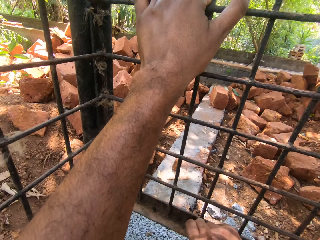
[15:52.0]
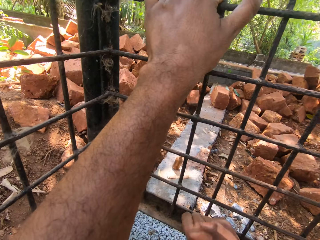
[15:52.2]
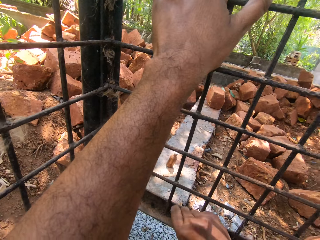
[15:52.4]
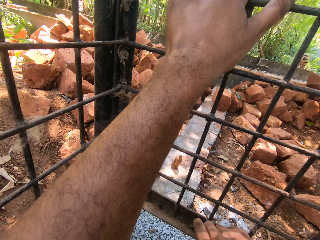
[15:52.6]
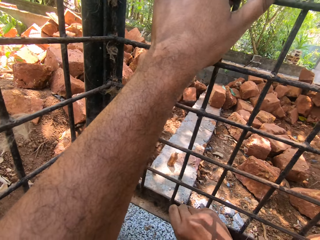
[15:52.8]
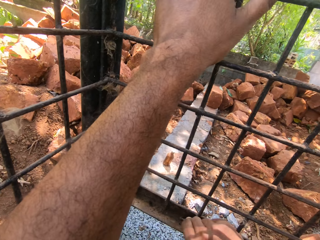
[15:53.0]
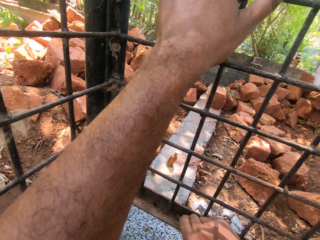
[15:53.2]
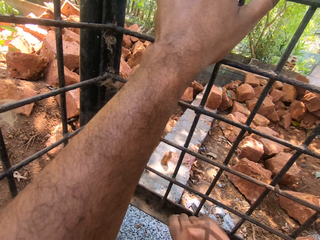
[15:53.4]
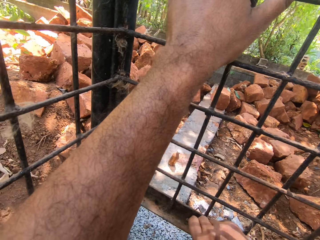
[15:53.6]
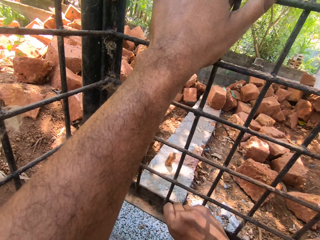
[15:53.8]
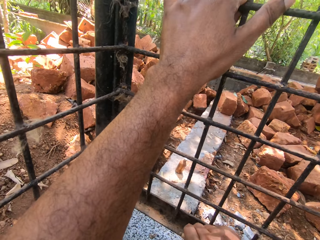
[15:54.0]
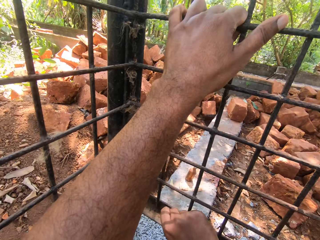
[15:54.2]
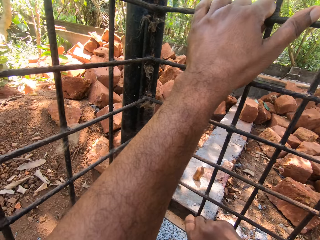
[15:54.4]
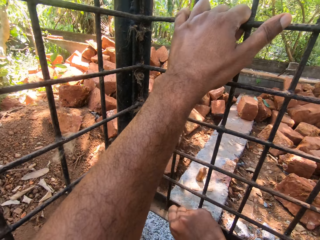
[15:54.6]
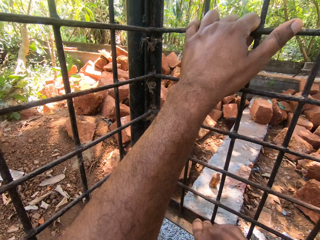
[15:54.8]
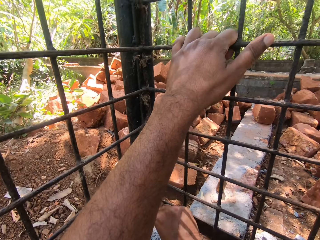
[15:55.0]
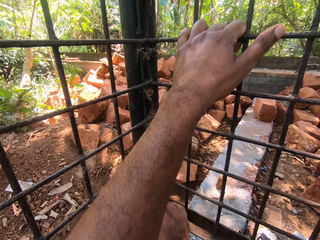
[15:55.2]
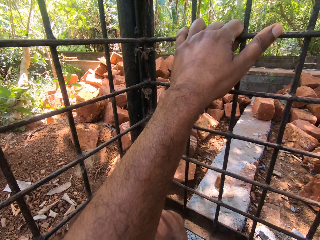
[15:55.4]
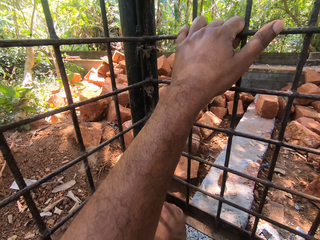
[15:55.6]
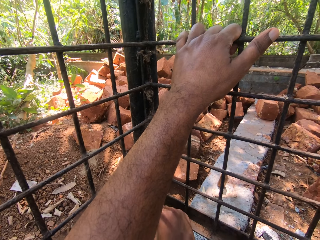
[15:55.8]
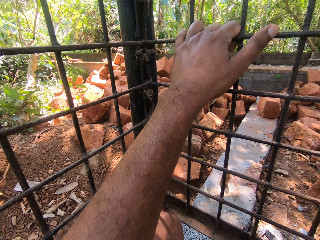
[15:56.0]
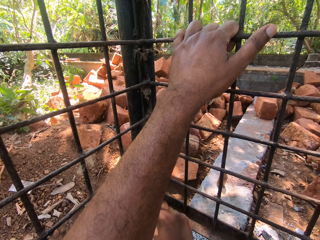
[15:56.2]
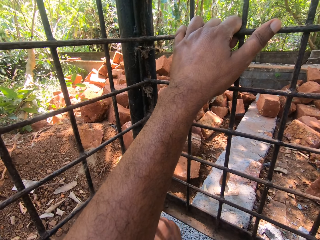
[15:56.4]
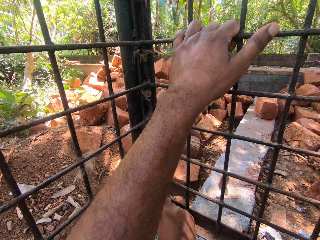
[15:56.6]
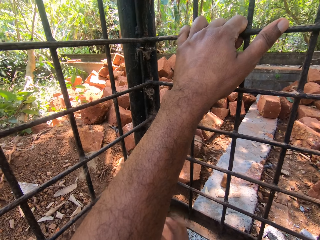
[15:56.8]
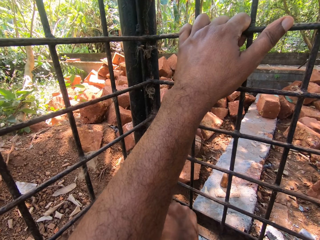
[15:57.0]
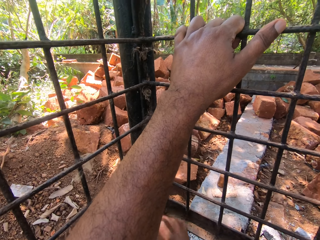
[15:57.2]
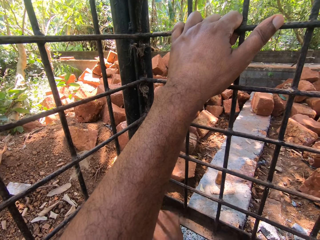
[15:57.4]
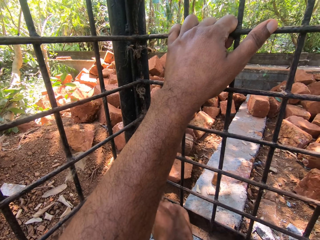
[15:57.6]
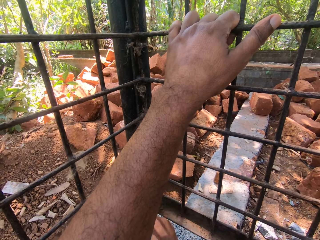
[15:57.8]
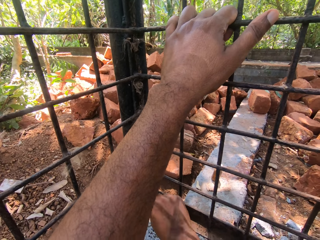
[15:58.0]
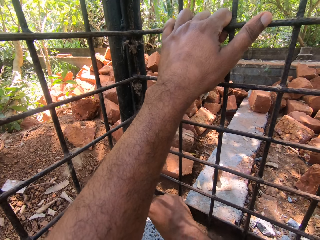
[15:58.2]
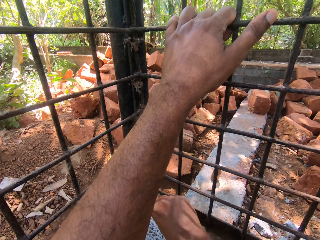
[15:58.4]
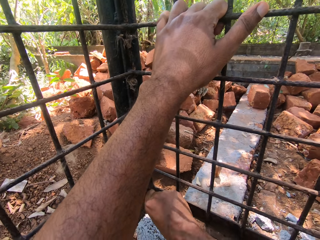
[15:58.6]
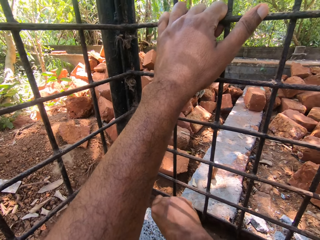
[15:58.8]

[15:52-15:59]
The camera wearer holds the metal frame with the left hand. They scrape the cage with the wire. They brush the metal frames with the brush.

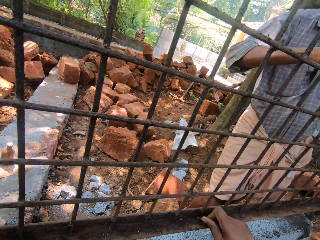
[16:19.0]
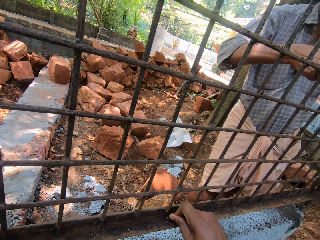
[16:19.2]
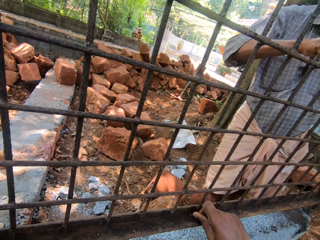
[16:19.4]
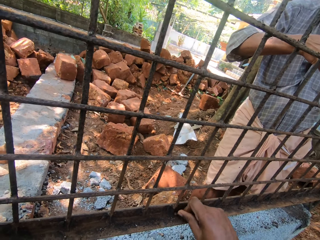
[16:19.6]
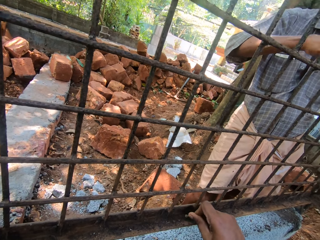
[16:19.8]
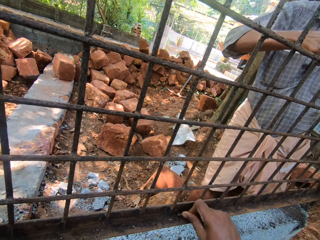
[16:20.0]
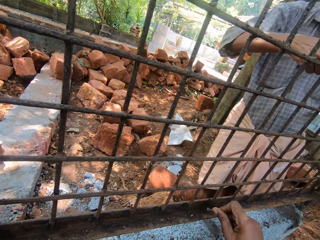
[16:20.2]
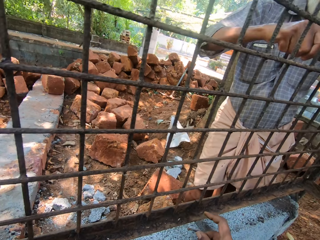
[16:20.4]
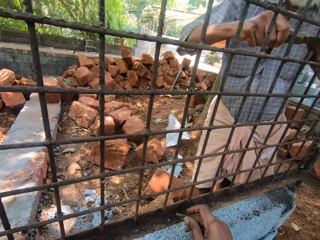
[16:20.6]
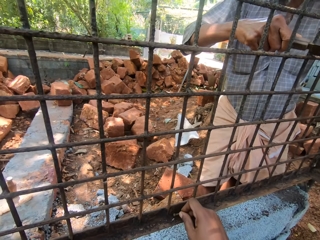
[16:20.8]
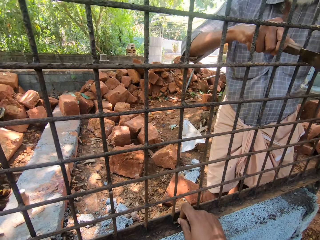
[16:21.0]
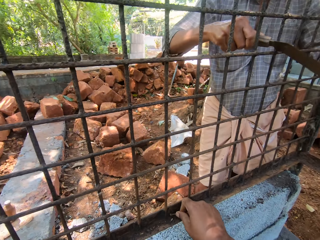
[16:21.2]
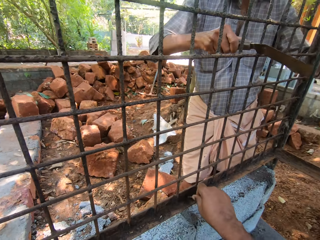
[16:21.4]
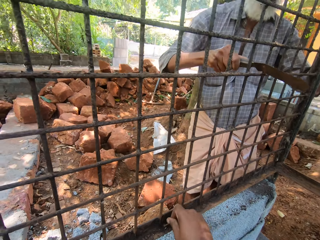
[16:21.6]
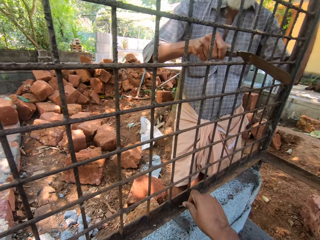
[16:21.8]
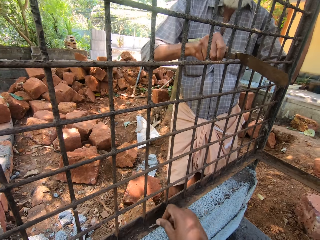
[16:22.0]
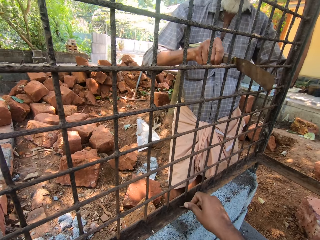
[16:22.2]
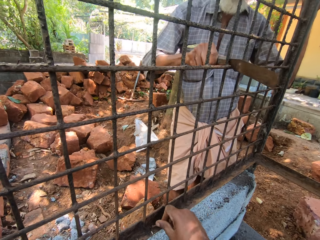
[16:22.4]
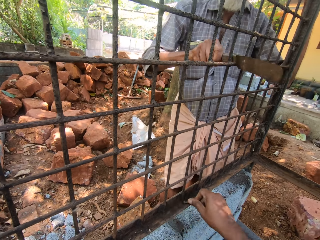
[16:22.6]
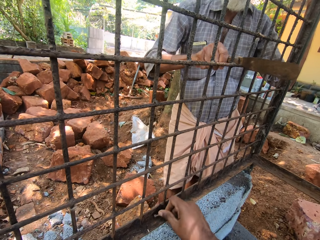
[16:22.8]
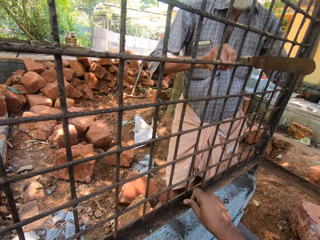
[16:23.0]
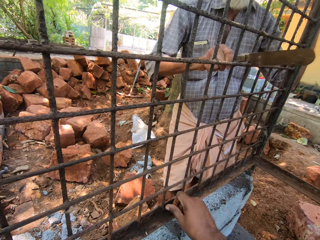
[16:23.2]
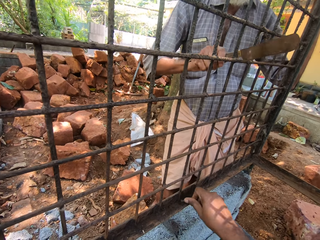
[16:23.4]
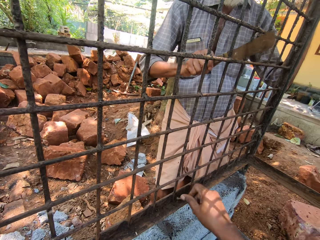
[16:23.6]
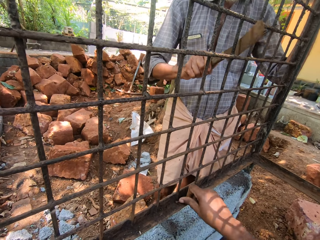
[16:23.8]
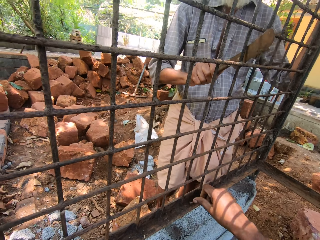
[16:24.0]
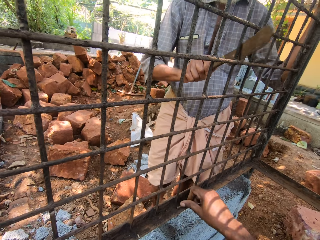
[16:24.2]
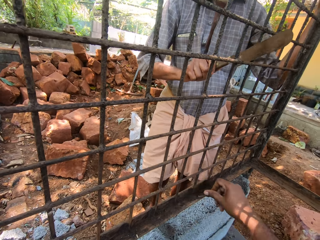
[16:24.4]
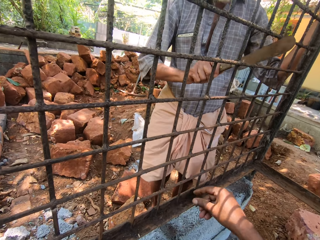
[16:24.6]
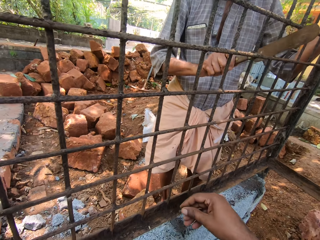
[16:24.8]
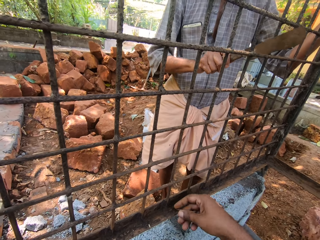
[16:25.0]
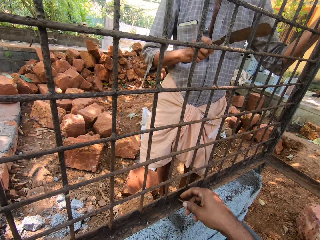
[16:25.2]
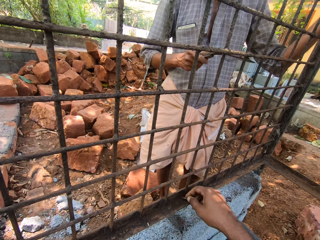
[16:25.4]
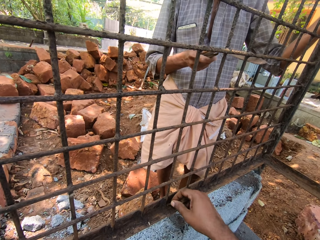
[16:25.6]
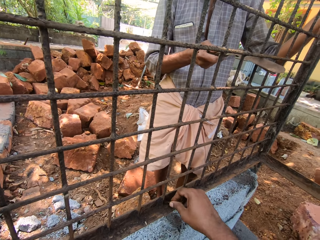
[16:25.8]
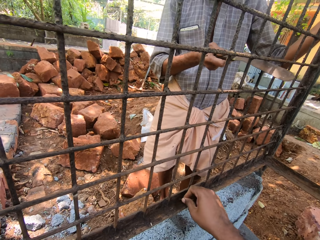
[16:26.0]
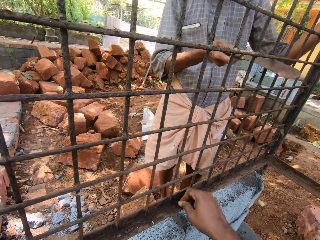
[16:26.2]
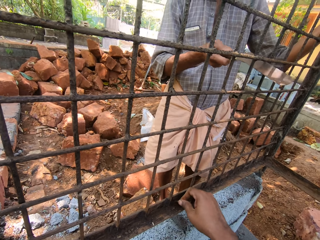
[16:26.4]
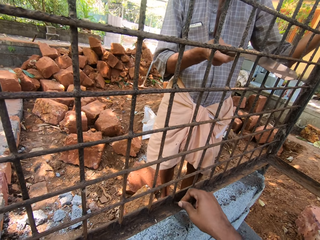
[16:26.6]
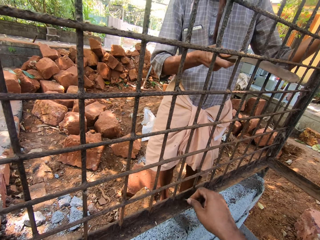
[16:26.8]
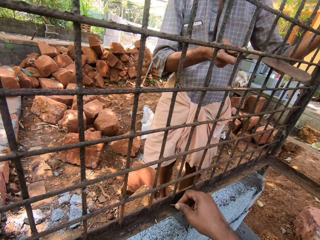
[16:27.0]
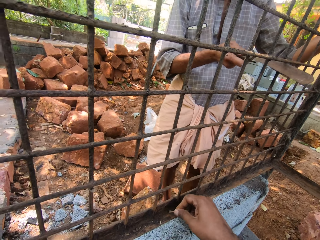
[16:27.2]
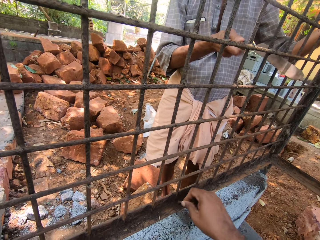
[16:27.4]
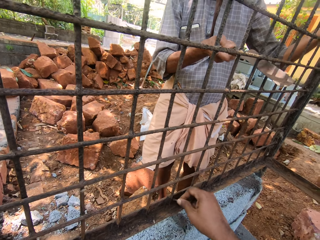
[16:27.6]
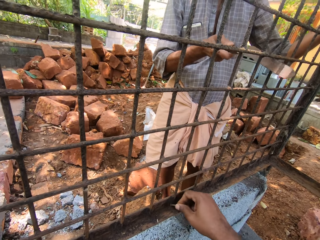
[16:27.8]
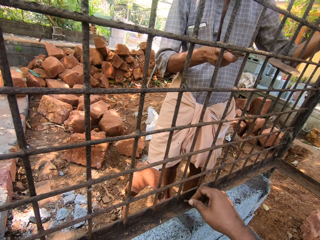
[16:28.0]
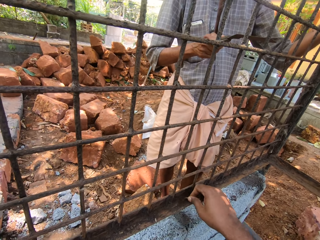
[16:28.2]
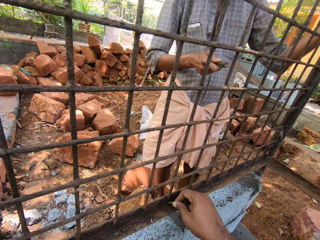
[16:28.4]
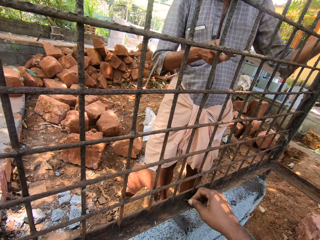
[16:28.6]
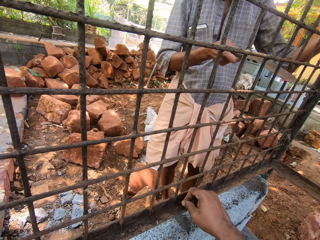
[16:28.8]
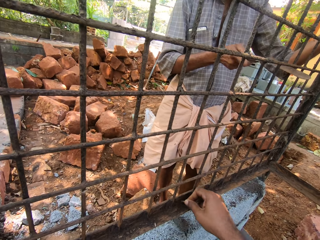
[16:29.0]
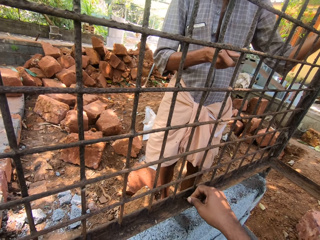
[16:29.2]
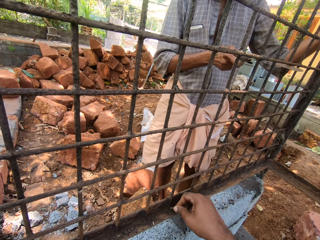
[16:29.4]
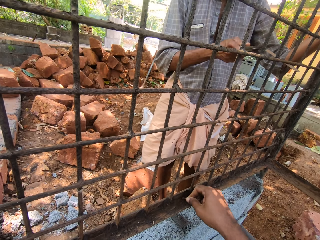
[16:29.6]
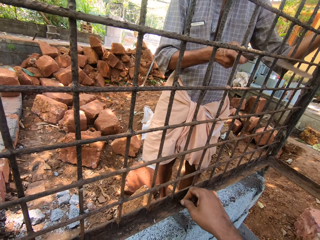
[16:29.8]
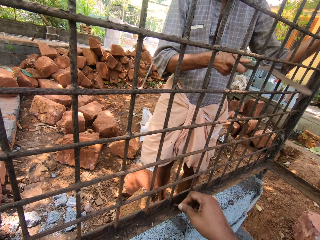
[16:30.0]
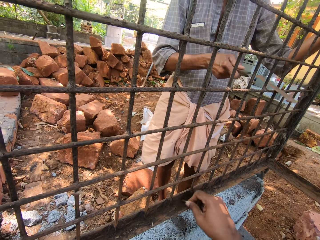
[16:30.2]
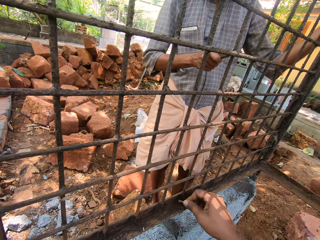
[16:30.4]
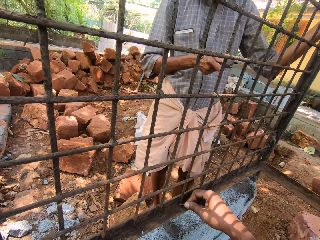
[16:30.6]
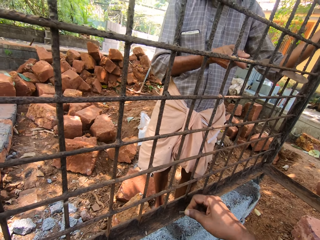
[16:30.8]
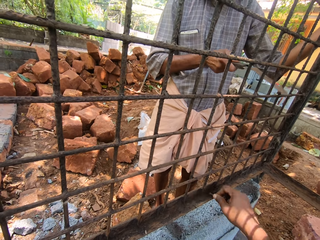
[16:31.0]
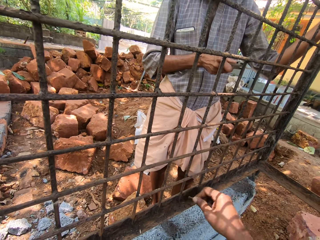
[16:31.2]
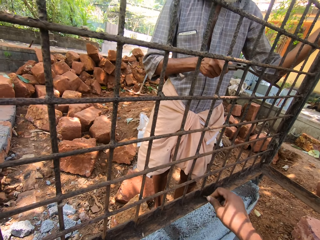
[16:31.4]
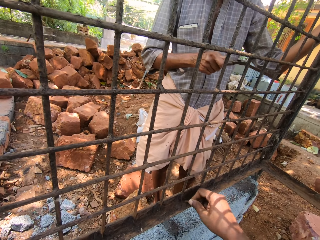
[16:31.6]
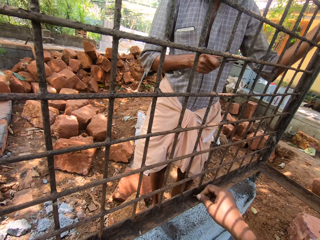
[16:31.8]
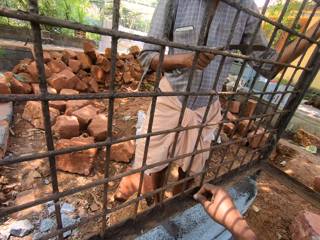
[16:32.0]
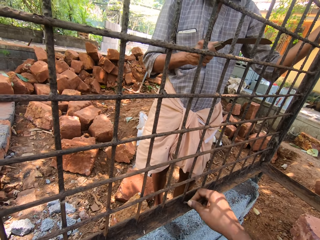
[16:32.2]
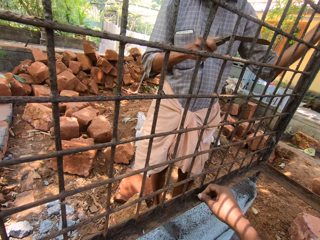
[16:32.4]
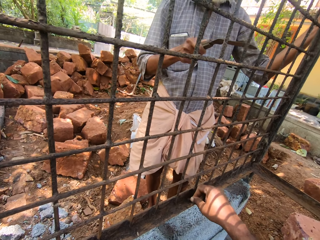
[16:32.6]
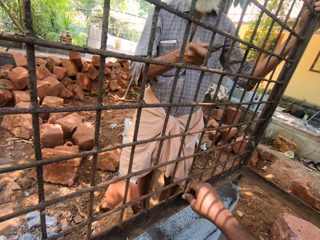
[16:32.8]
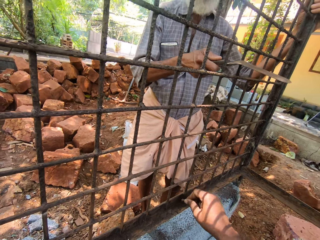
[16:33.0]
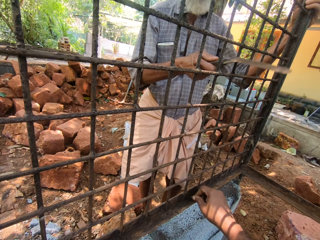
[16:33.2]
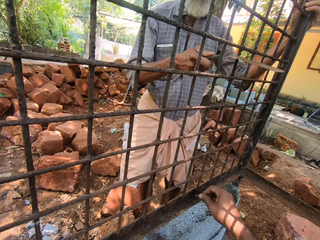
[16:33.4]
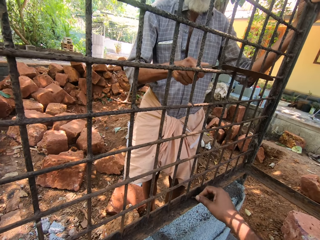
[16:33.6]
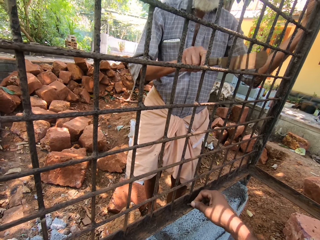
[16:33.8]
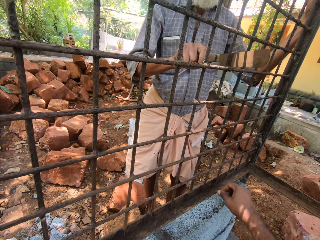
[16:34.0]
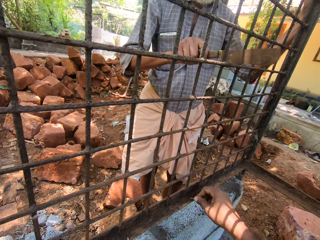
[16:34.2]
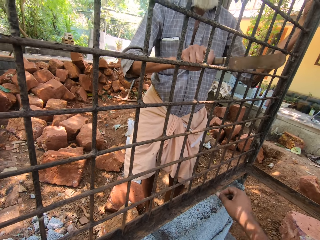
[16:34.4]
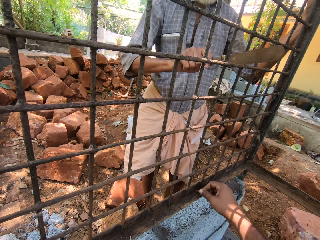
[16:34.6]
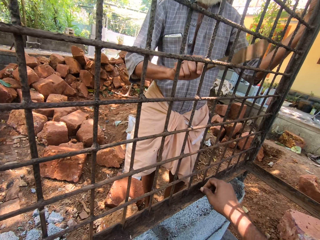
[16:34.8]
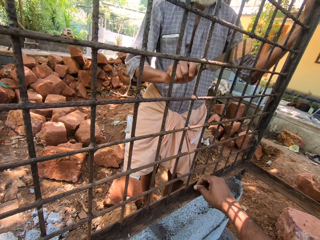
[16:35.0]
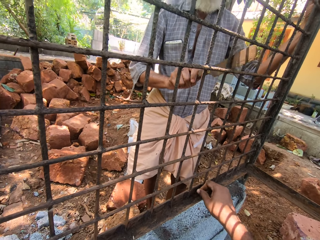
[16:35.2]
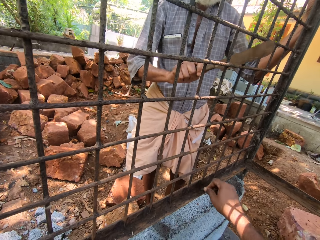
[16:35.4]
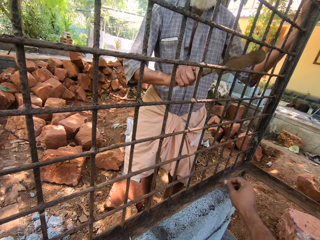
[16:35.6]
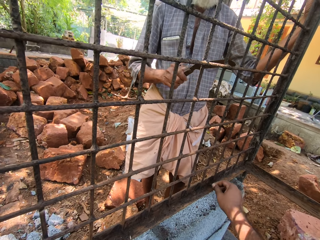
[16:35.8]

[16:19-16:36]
The camera wearer scrapes the cage with the wire. A man removes dirt from the cage with the scraper.
